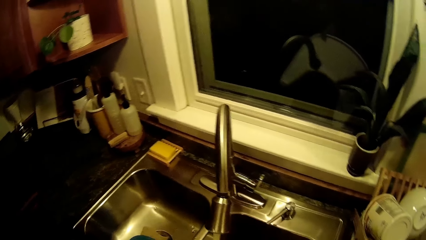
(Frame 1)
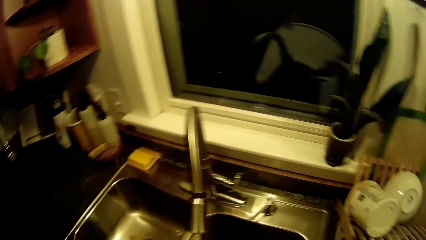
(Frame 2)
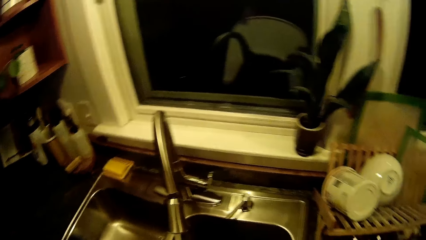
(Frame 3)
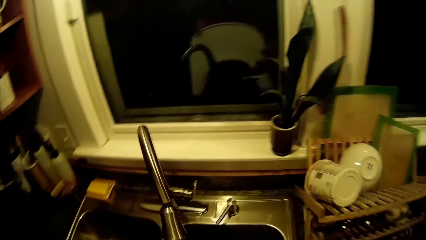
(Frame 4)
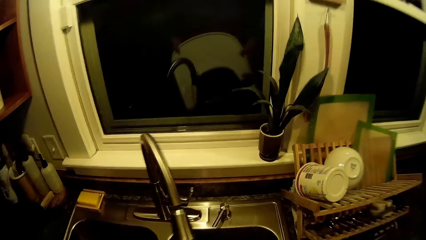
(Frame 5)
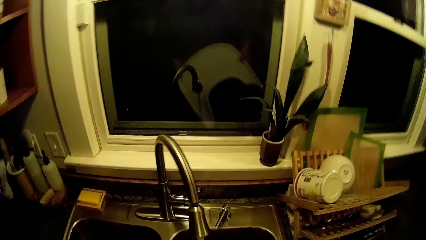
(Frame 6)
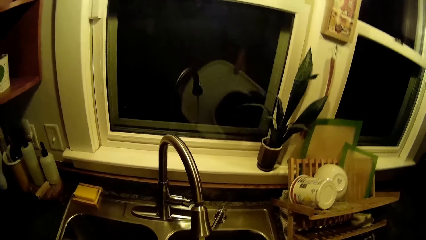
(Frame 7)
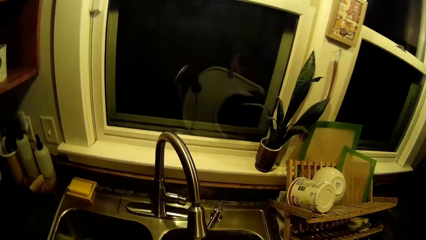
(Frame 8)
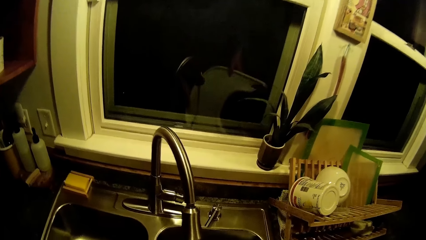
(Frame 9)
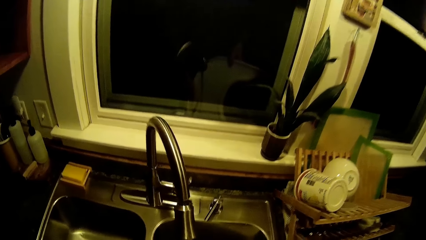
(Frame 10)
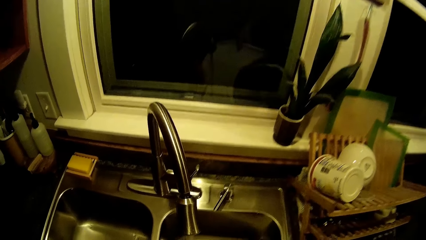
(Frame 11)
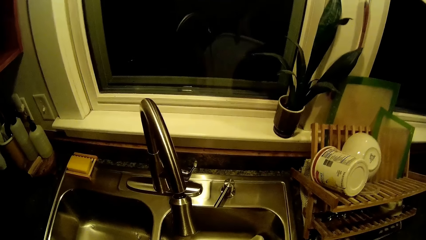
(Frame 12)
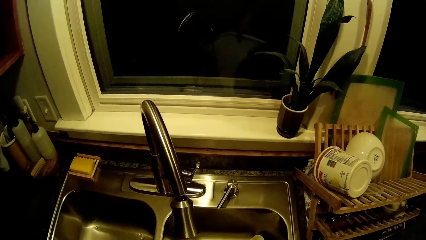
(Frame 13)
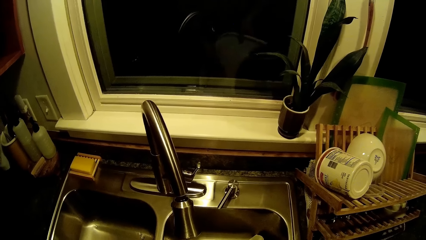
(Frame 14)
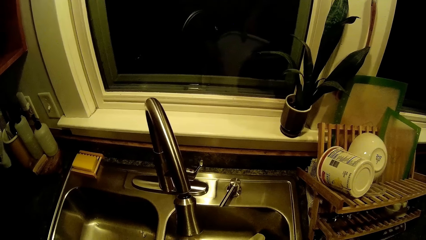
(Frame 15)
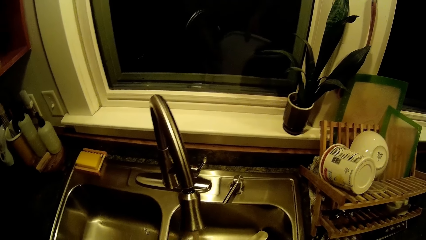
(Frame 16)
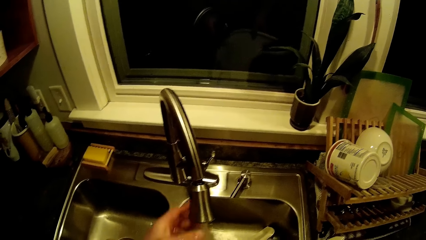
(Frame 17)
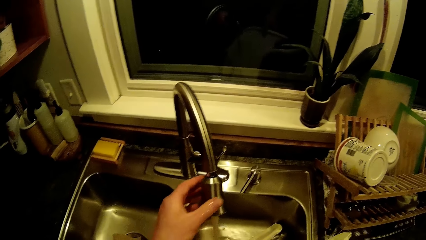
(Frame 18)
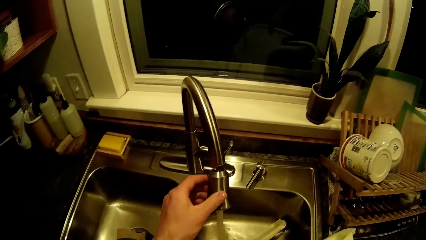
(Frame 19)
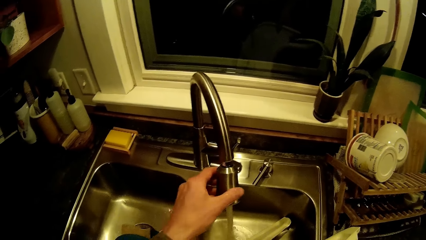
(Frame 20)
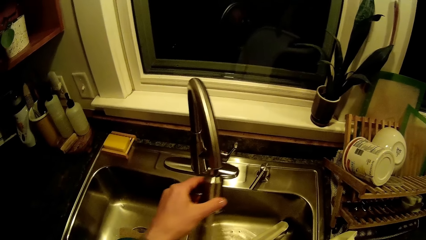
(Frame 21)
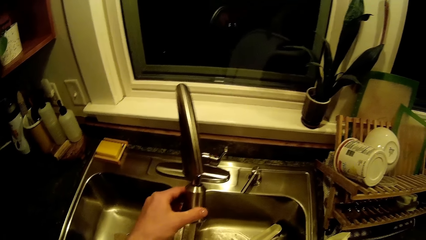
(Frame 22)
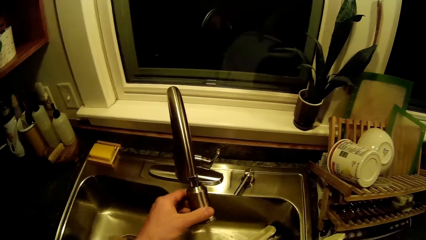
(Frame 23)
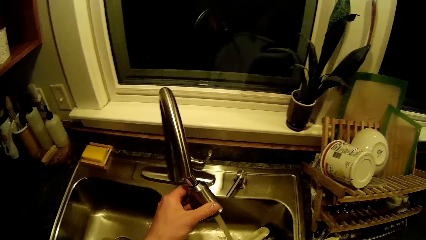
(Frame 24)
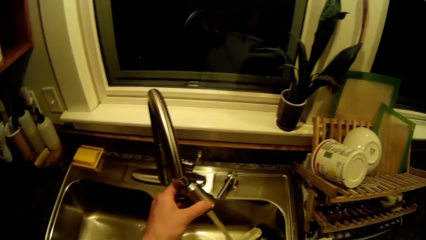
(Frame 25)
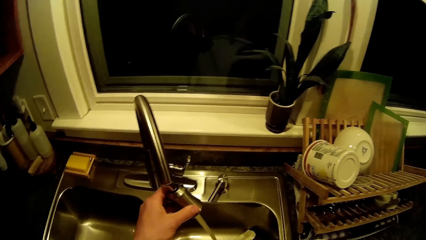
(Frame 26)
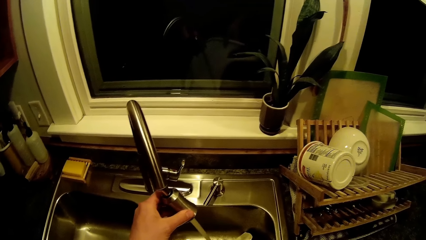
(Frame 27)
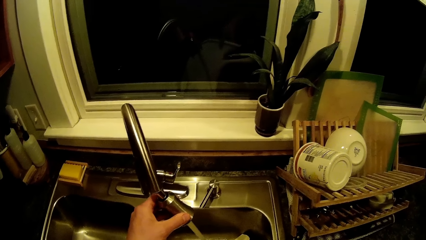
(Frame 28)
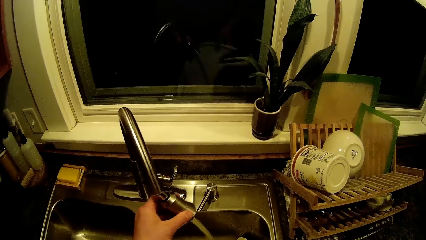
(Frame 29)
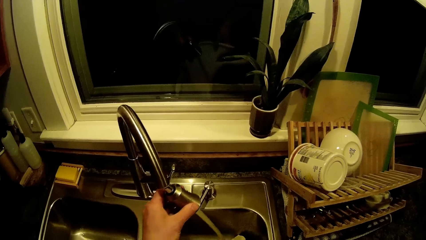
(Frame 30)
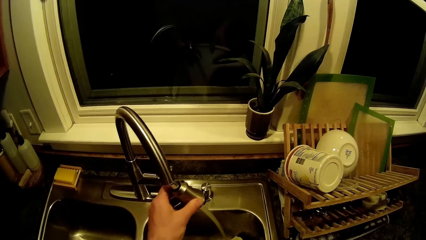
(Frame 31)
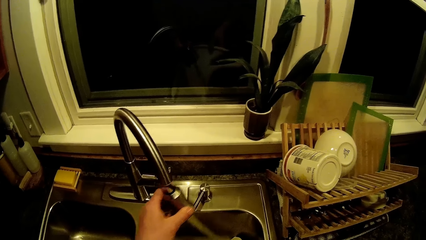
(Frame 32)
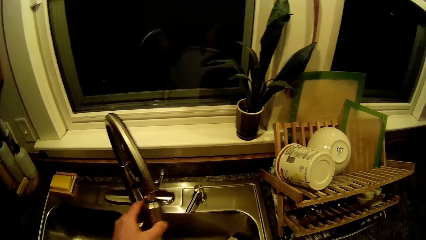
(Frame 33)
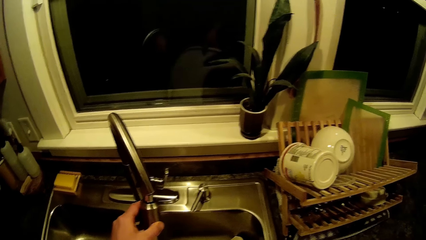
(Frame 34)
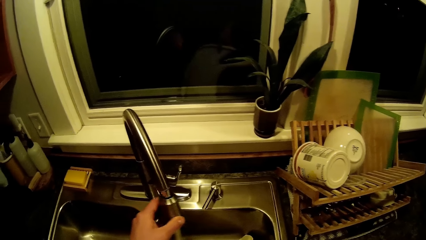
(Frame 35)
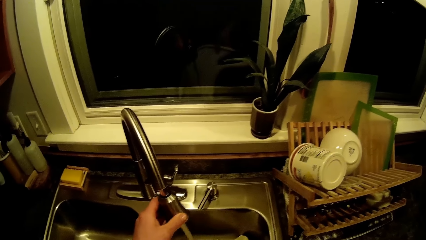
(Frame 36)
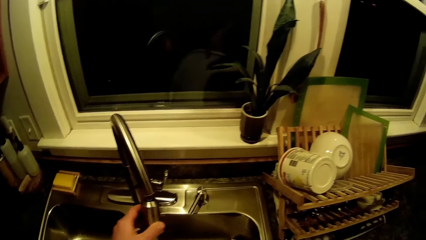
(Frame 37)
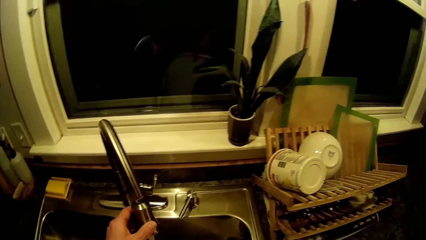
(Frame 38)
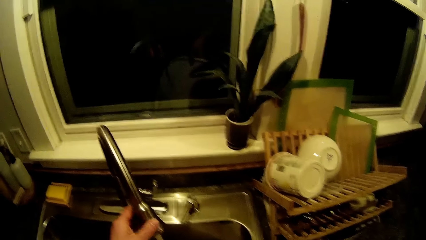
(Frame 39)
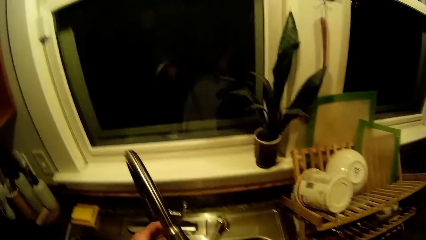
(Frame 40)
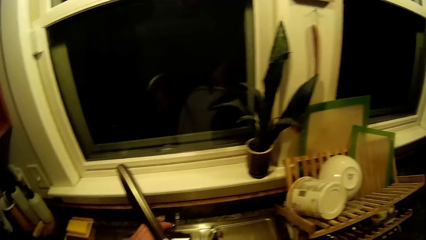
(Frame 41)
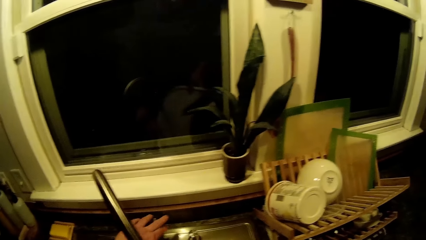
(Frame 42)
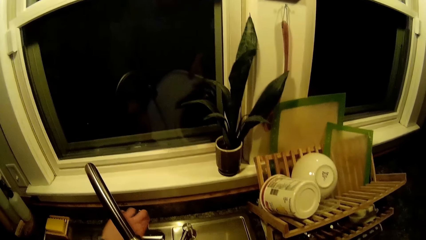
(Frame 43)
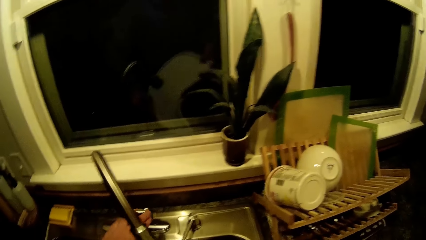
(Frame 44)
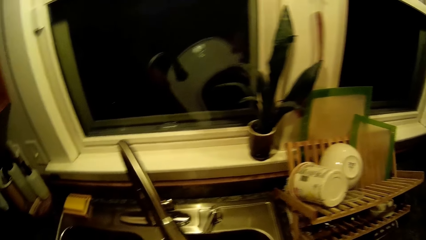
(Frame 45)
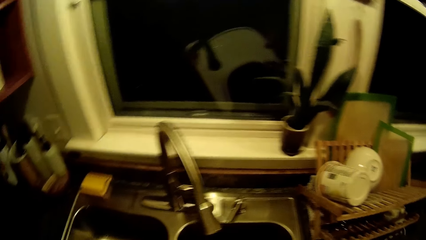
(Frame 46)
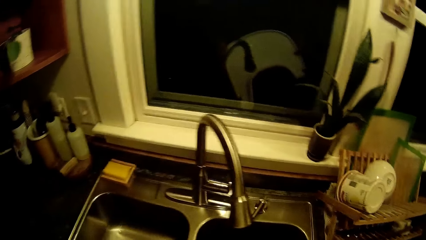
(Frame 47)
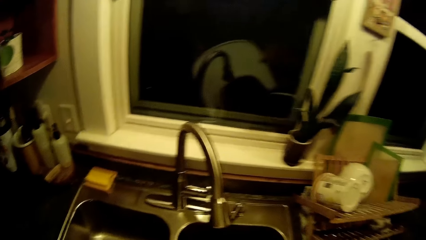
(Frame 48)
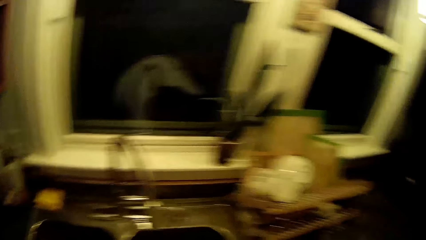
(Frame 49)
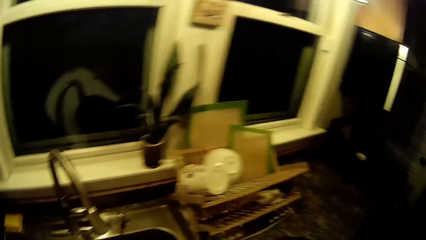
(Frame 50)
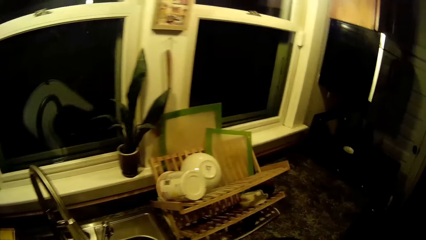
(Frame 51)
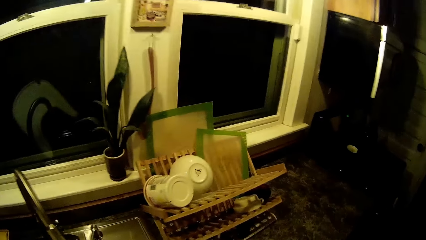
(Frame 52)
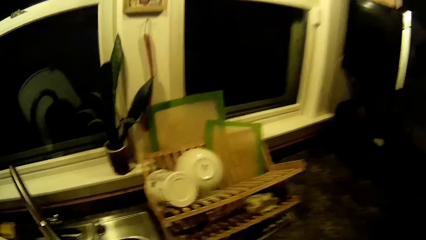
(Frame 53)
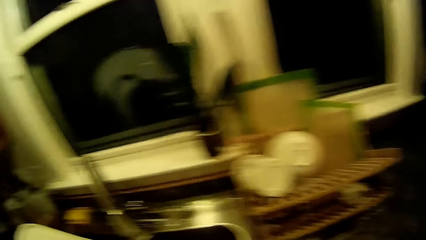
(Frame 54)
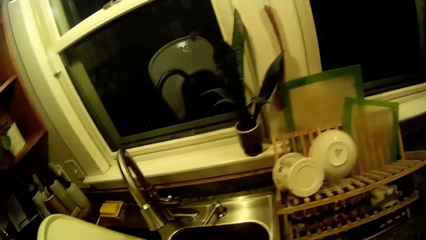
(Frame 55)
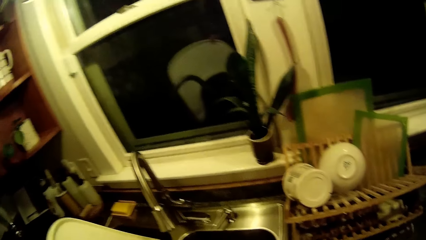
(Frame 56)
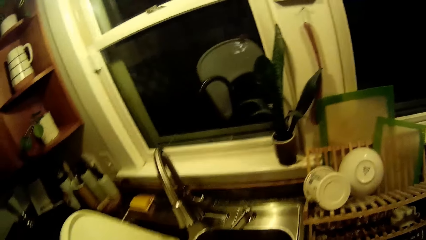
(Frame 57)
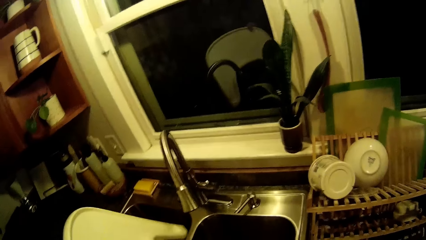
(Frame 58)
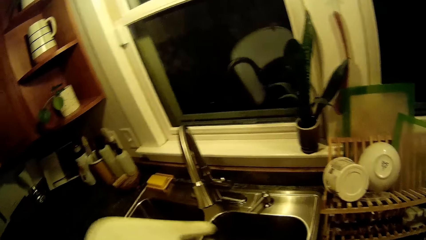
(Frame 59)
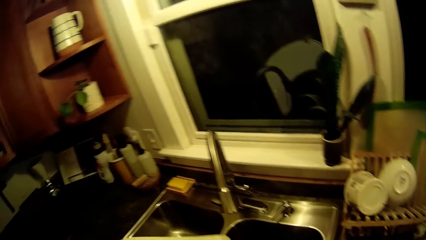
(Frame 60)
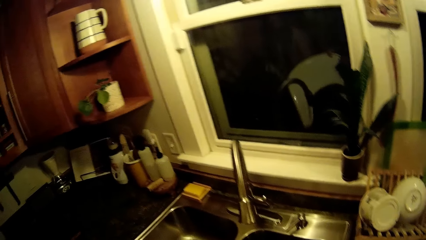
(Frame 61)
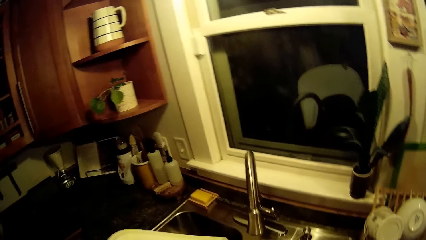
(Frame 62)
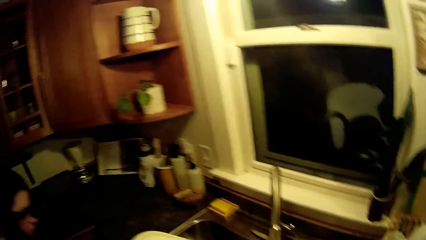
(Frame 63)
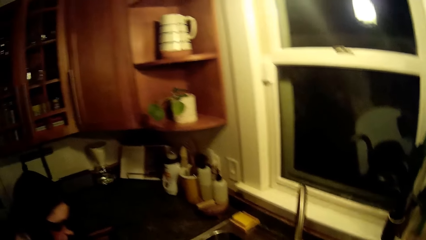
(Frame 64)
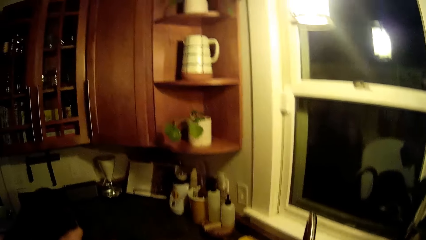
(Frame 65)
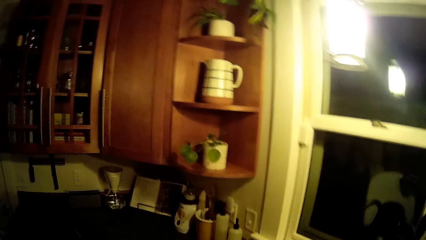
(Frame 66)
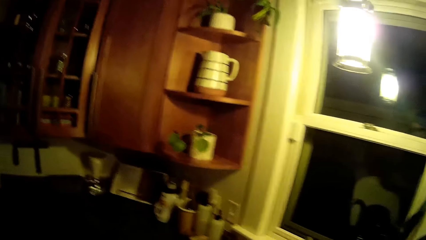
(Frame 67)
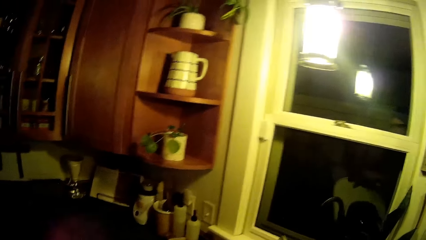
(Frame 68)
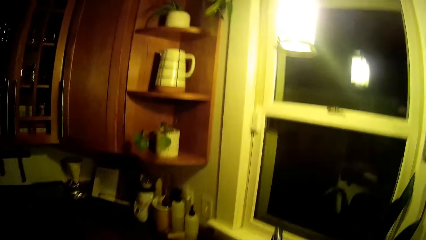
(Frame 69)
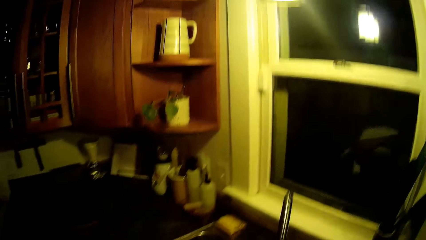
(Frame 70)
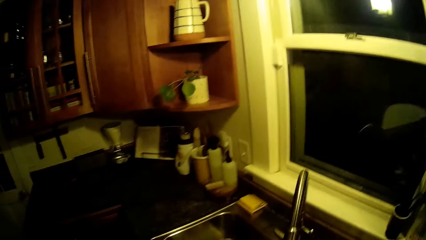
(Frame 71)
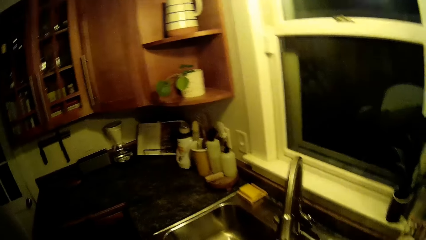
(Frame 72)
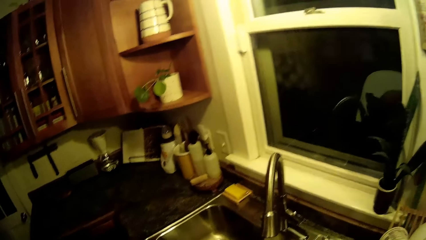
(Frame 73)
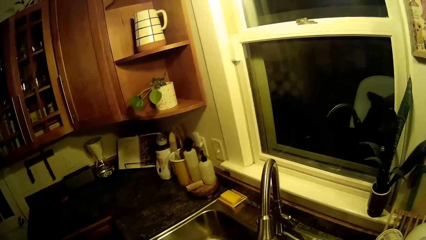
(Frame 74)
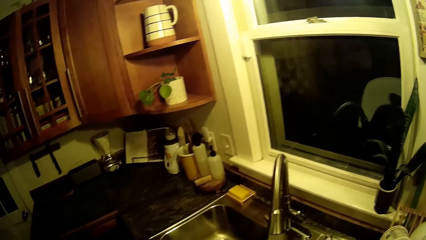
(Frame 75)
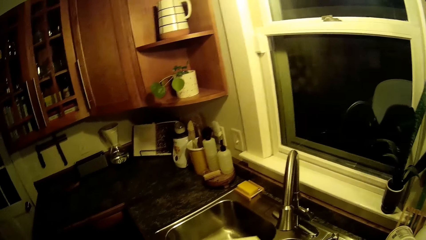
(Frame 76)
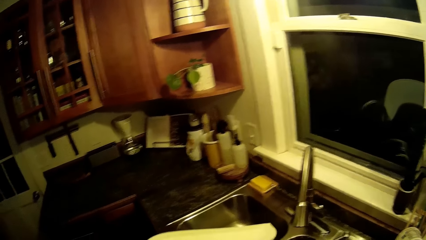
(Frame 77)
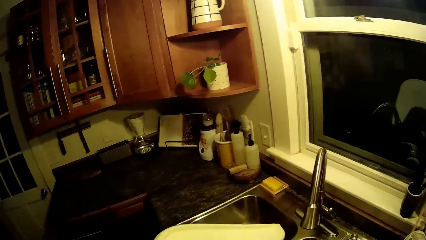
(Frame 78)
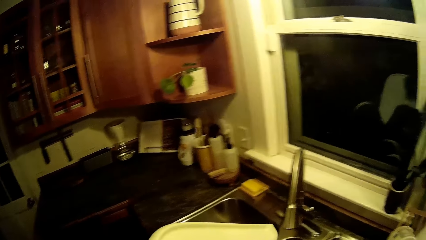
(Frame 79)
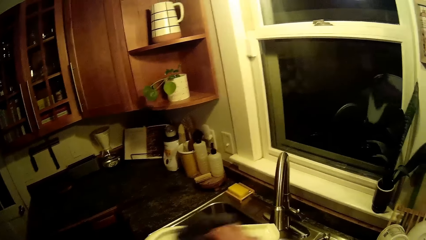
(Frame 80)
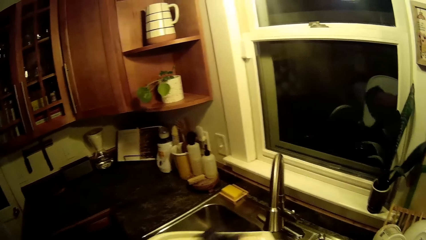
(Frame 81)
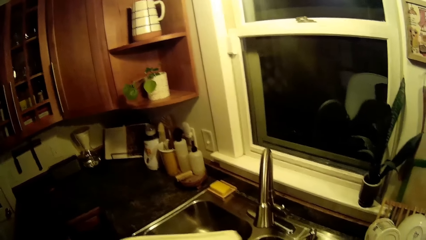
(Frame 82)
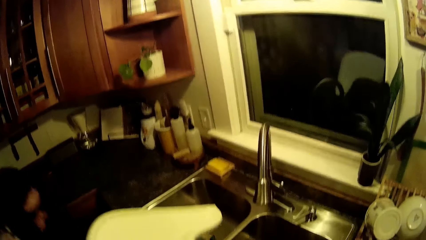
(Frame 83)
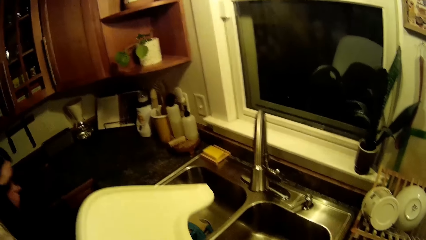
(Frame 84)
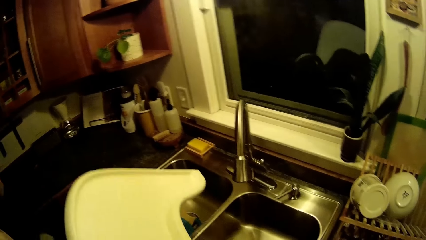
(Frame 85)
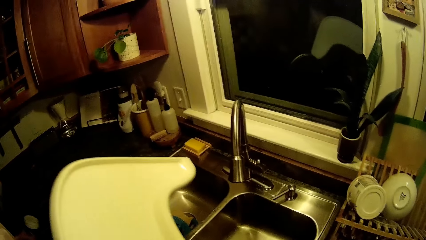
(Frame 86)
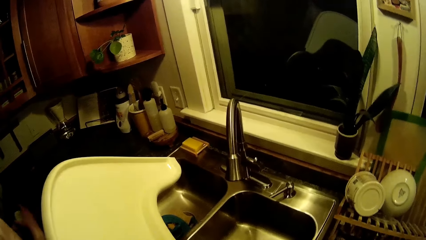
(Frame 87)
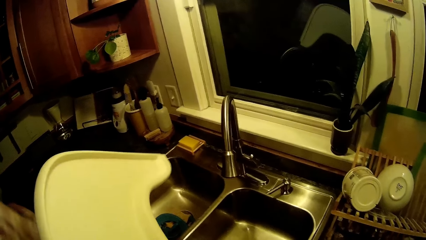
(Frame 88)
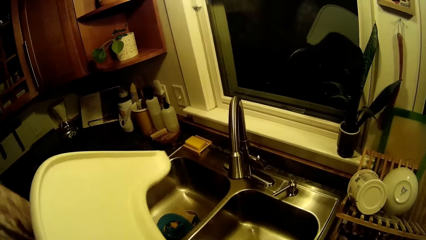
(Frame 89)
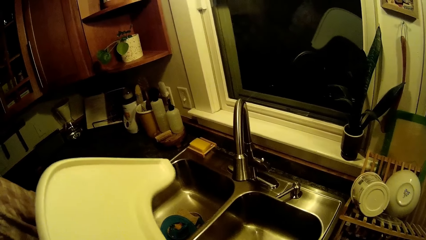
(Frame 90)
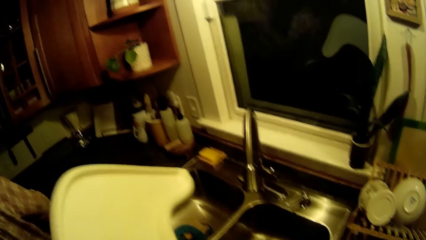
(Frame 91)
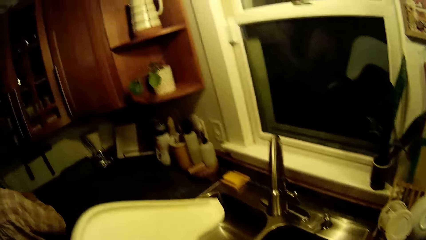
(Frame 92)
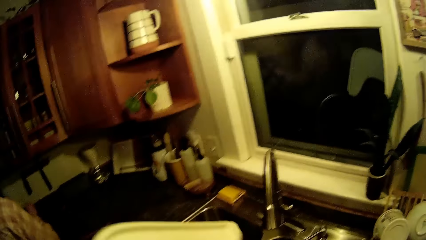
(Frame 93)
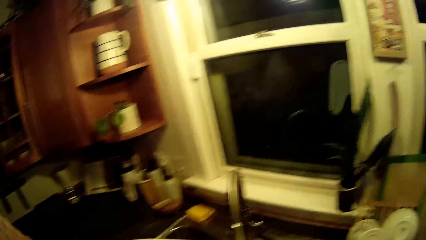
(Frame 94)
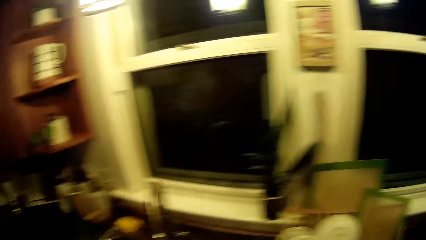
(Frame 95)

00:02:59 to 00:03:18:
The camera wearer removes his right hand from the tap. He turns the kids feeding tray over in the sink with both hands. He draws the tap down with his left hand. He removes his right hand from the tap. He closes the tap with his left hand. He removes the tray from the sink with both hands. He cleans the kids feeding tray with a towel in his right hand.
